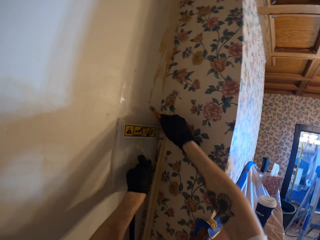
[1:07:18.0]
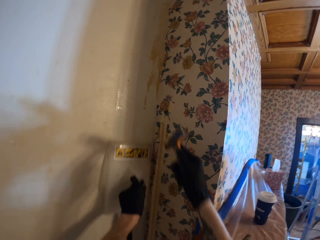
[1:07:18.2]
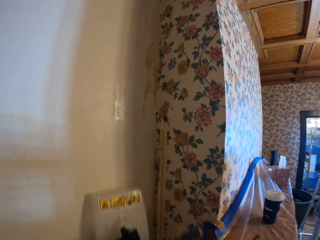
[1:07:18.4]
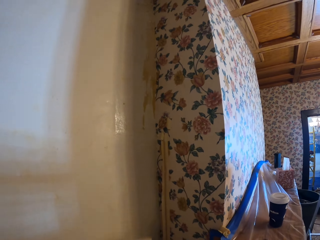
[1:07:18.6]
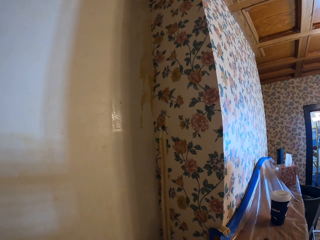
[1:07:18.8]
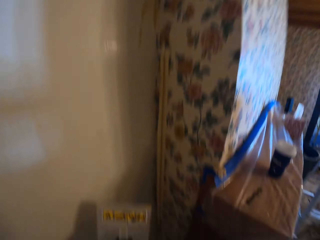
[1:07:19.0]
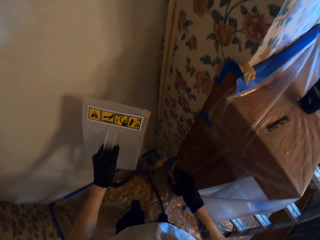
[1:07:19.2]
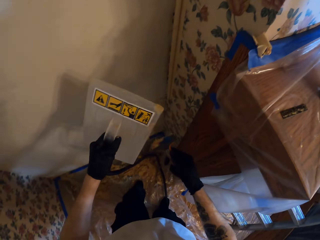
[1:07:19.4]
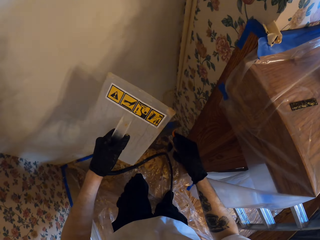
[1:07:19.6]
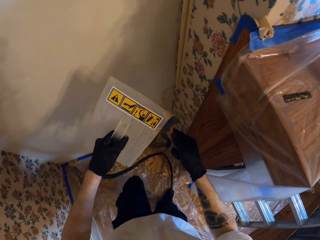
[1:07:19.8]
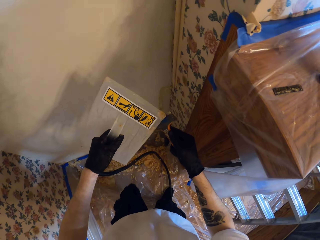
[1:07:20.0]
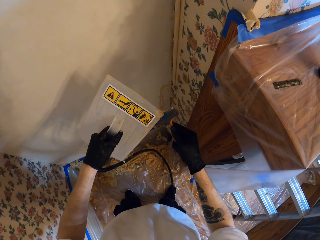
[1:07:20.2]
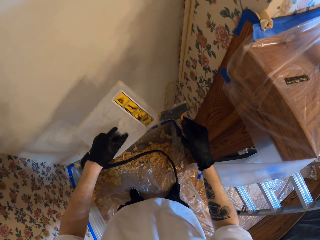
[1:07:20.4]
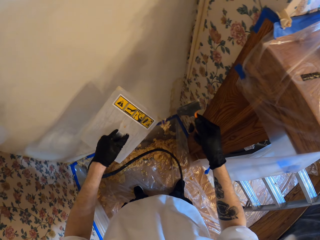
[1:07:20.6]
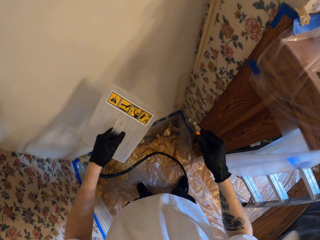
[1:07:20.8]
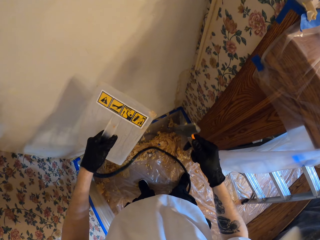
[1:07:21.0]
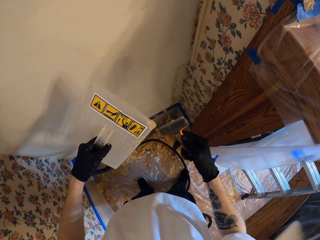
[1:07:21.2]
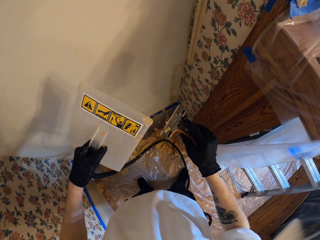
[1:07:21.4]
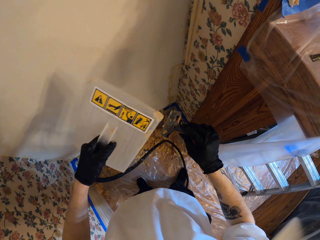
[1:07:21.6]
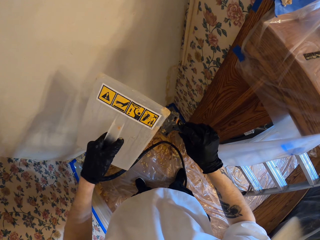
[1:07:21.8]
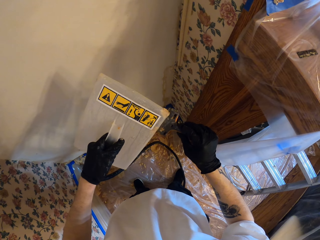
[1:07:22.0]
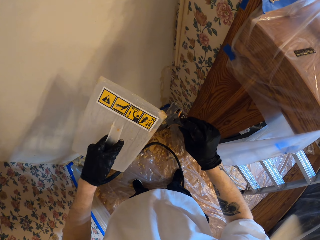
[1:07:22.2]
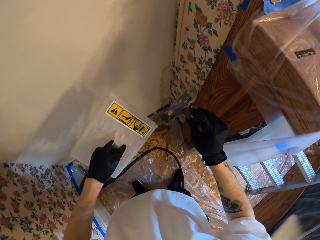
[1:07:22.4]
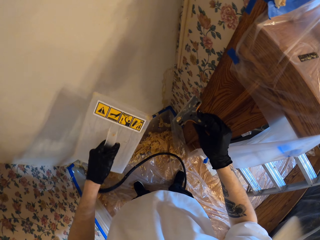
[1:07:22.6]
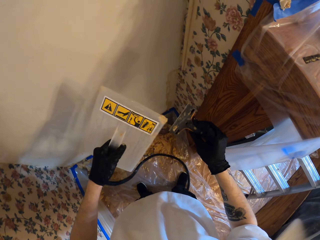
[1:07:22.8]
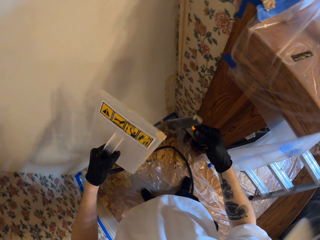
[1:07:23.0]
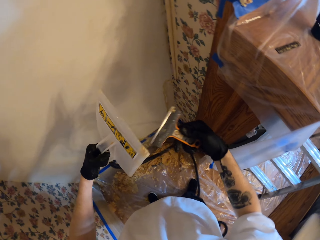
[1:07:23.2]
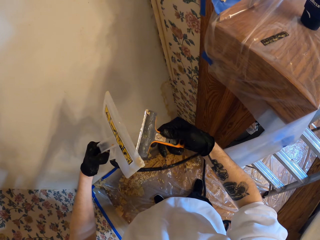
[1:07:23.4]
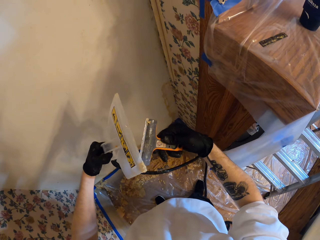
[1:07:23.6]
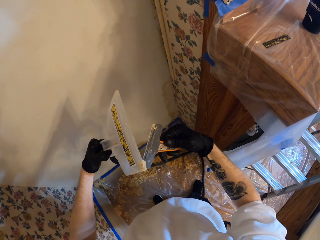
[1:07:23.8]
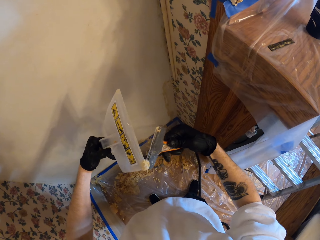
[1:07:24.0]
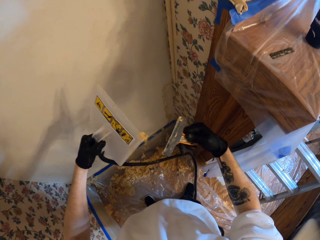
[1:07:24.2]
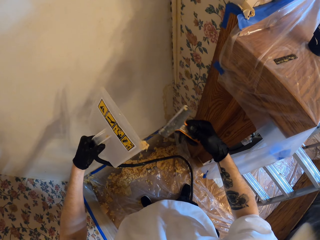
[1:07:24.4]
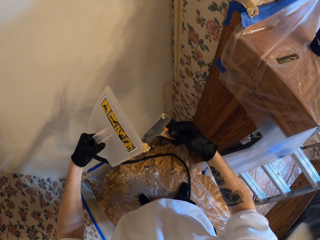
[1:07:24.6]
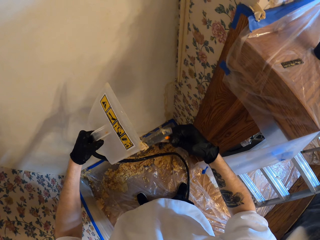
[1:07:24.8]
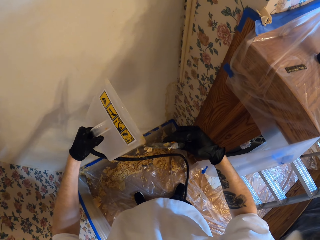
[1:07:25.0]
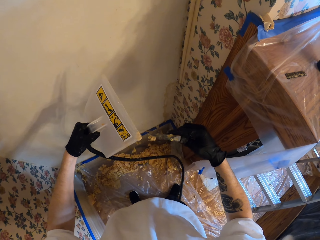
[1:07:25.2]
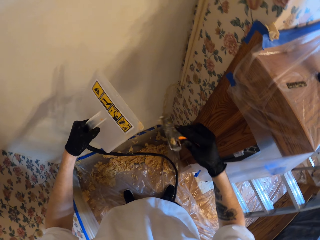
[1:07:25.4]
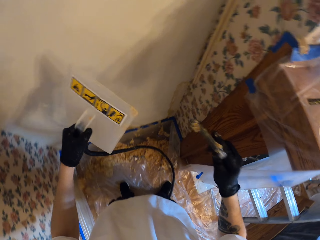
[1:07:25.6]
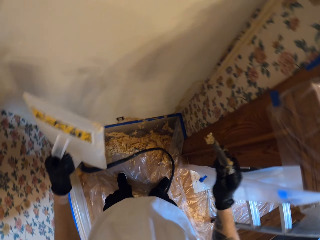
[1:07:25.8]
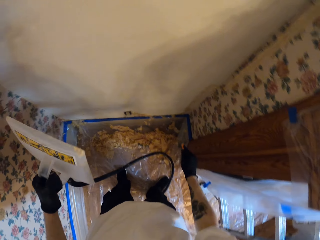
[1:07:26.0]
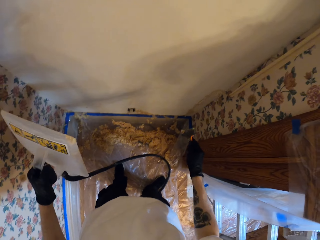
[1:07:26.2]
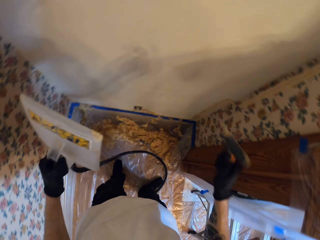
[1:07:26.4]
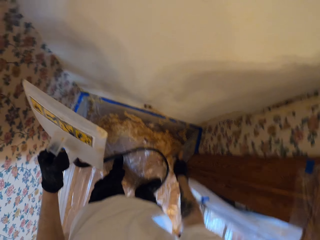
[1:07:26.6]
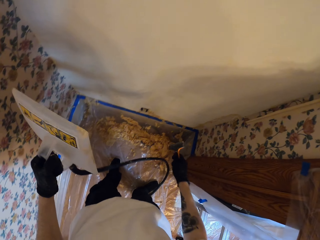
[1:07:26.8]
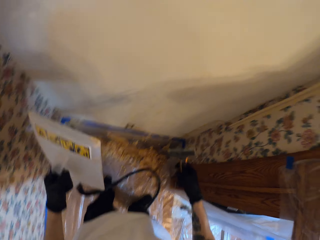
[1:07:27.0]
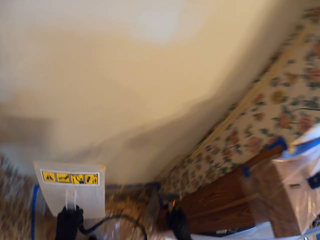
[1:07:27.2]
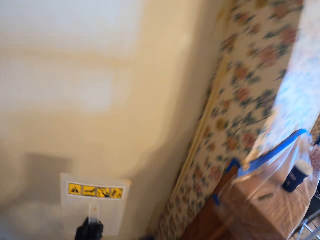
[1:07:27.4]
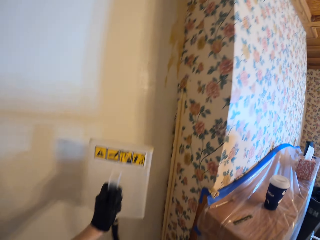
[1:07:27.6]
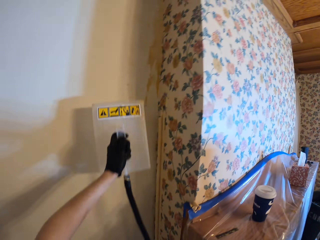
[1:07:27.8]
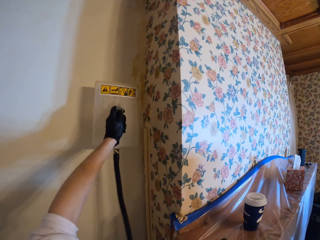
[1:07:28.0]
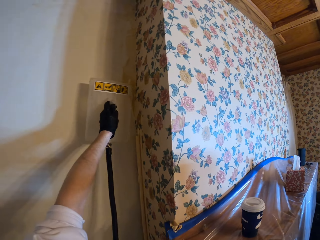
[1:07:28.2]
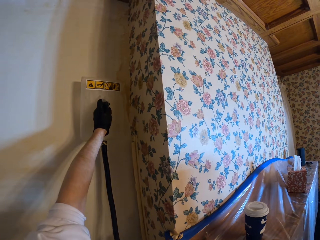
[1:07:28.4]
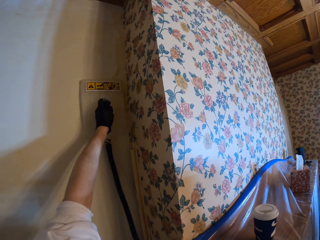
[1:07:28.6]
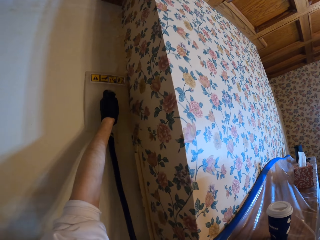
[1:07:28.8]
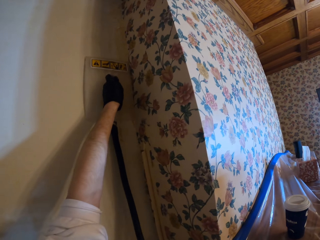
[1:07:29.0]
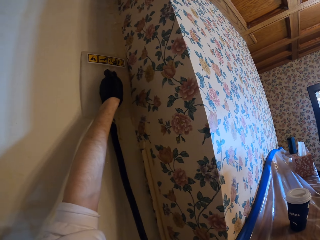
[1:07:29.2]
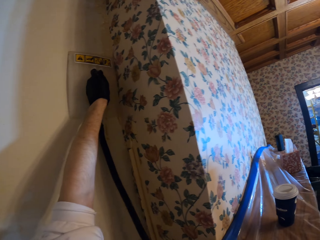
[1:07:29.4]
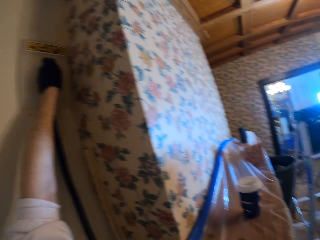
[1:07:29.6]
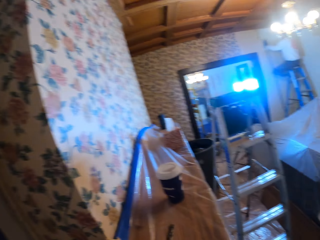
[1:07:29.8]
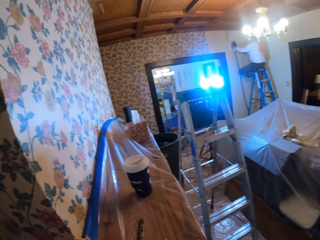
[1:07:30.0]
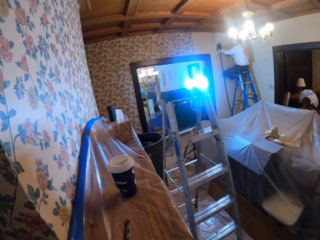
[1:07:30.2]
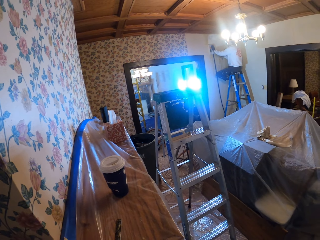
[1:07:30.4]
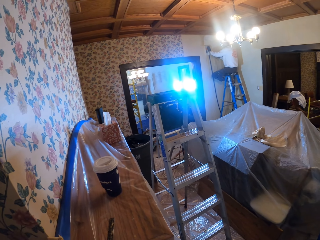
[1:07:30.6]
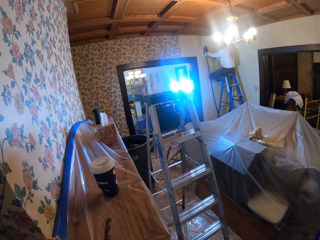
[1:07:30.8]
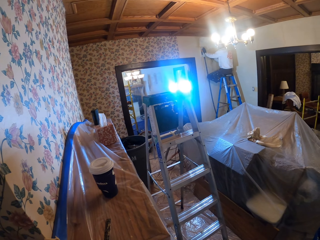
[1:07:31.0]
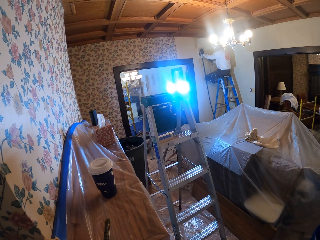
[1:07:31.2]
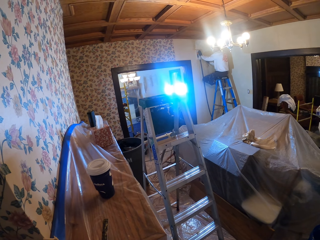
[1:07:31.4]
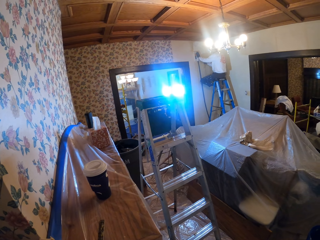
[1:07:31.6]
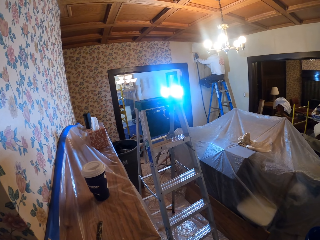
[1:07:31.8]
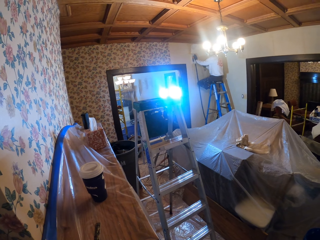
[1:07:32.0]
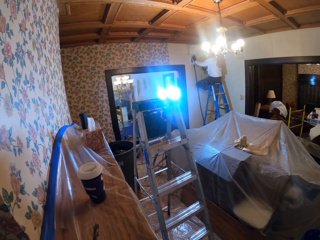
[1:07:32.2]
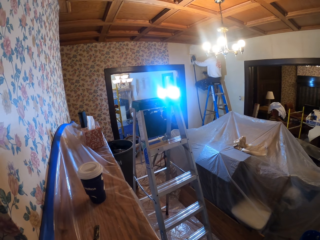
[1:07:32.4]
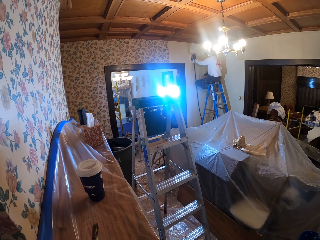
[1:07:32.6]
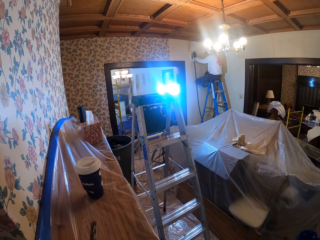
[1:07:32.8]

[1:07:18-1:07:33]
The camera wearer removes the wallpaper steamer from the wall. They stare at the wall. They remove the paper from the scraper with the wallpaper steamer. They place the wallpaper steamer on the wall. They look around. They stare at a man.

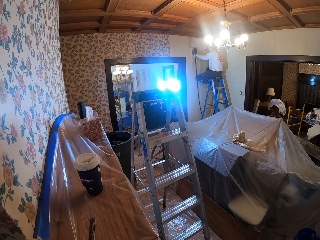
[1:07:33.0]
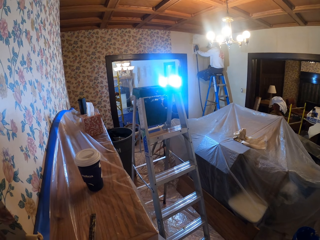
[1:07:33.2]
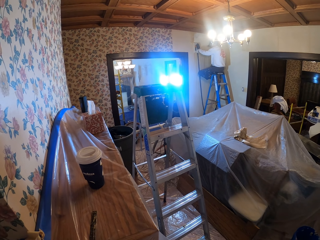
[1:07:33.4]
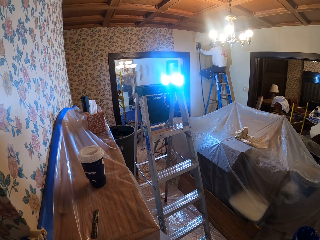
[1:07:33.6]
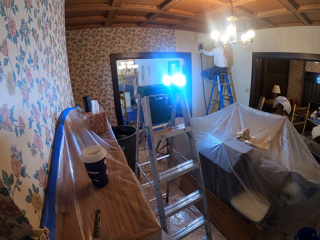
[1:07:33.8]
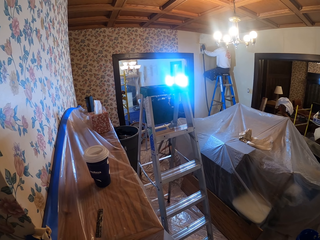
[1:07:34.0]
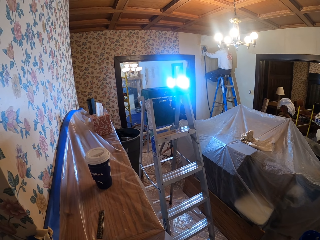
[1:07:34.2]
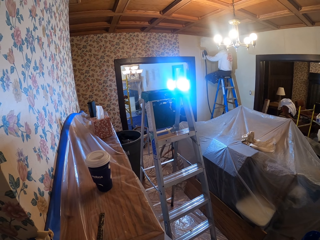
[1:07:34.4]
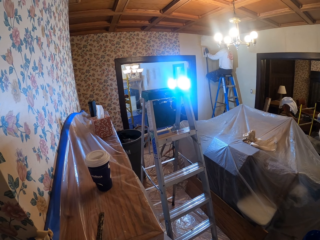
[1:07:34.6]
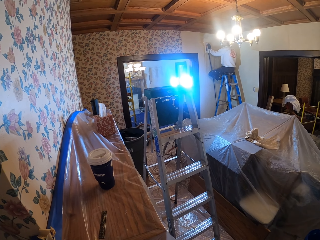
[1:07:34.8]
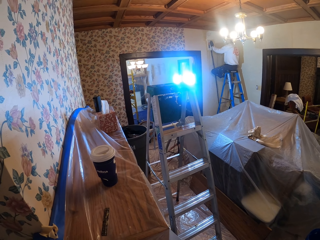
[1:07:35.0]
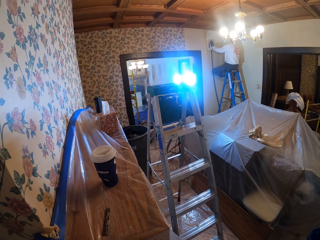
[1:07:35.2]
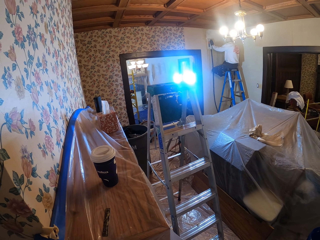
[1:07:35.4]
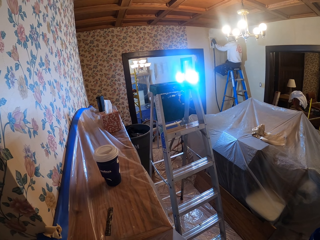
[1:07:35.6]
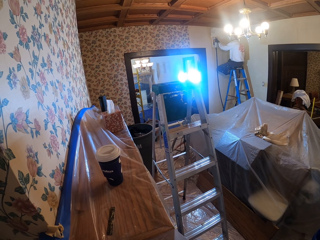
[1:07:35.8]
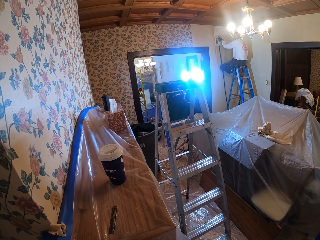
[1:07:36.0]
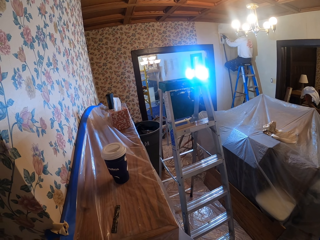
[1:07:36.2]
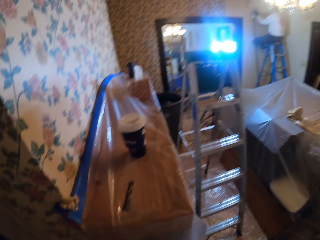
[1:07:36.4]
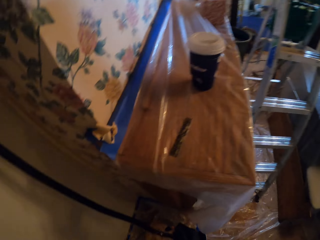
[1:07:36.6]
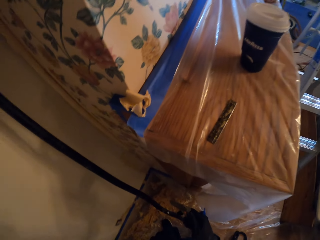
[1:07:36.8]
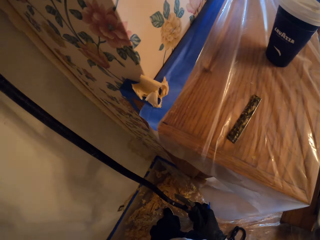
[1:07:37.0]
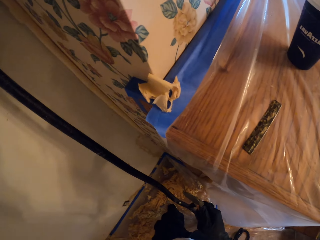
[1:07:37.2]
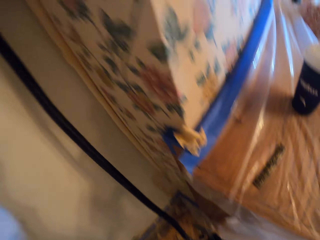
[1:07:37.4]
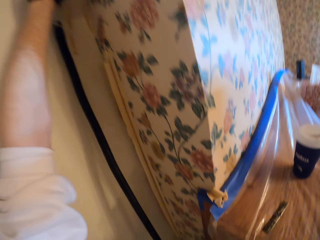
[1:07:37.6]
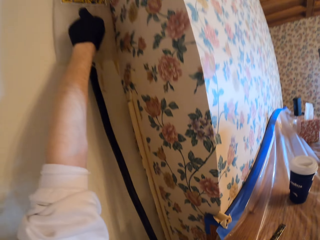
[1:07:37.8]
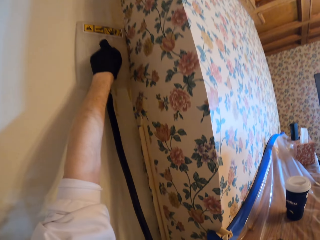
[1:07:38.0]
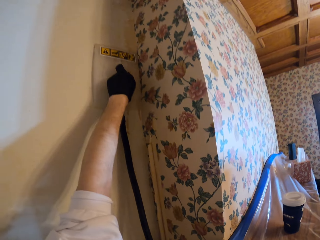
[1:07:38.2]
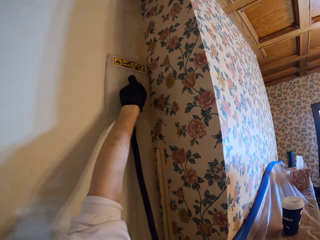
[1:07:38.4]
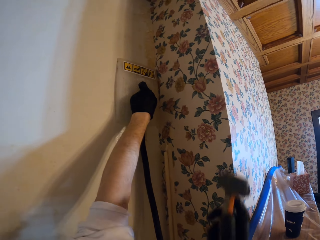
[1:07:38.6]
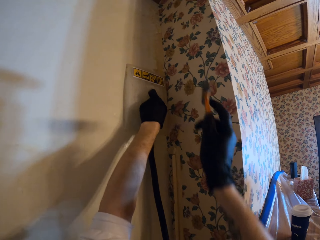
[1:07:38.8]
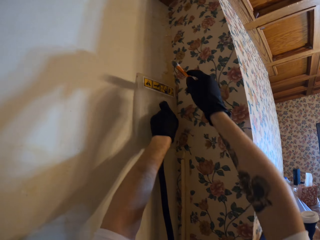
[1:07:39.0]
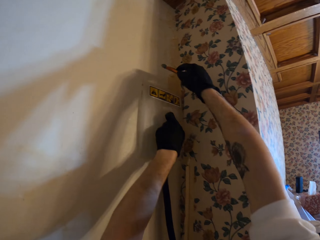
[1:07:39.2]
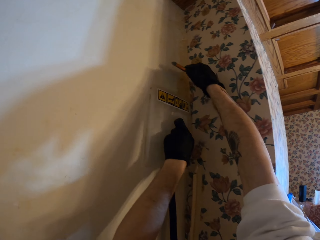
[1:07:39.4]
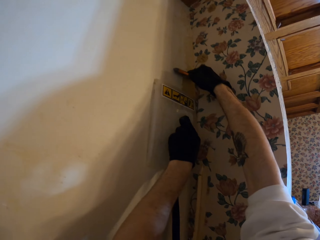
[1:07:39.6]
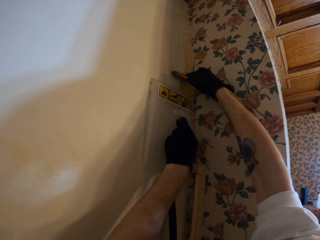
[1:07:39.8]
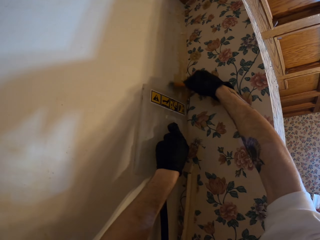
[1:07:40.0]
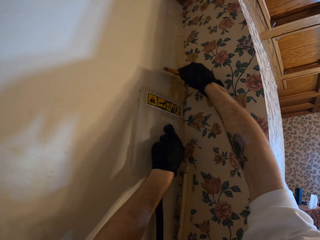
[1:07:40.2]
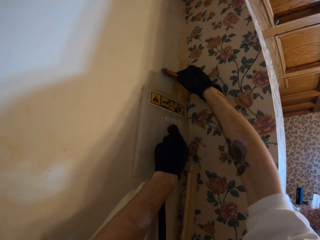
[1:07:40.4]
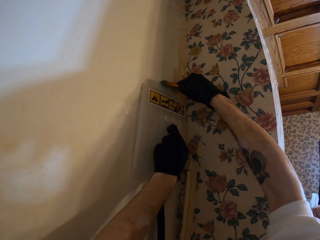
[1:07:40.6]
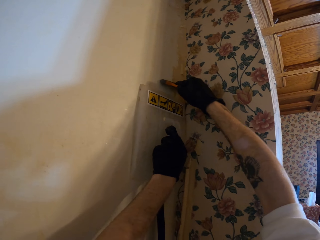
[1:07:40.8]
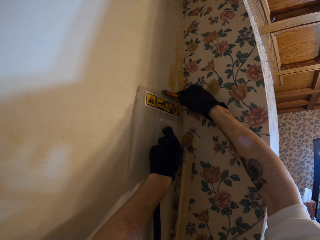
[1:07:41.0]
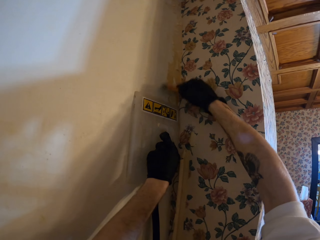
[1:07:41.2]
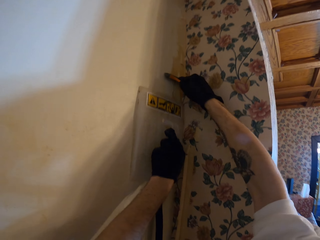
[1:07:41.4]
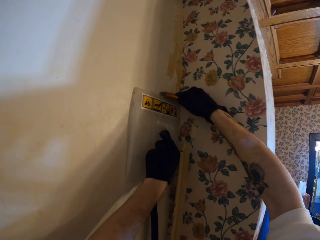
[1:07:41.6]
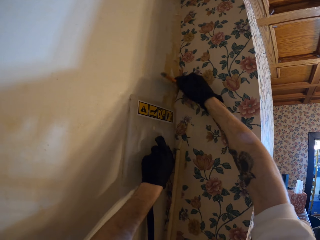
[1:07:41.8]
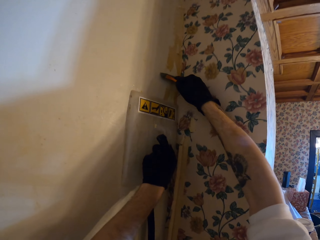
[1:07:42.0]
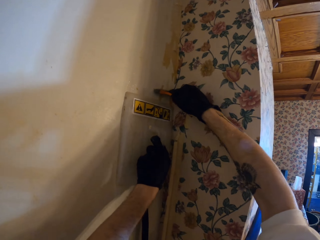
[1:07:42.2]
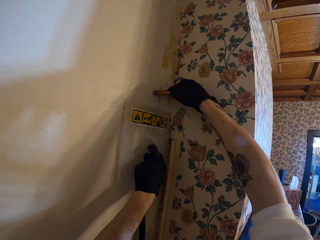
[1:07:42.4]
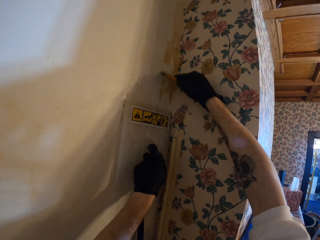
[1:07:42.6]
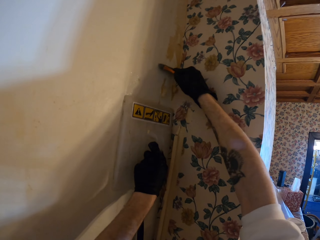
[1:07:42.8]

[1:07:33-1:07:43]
The camera wearer stares at the wall. They remove the paper on the wall with the scraper.
